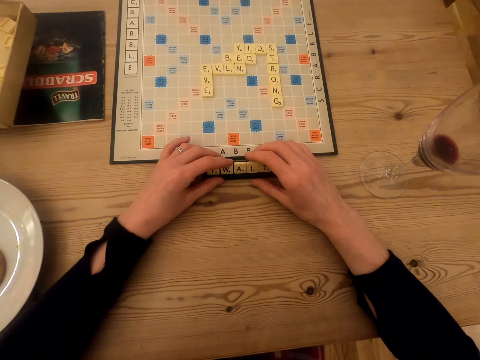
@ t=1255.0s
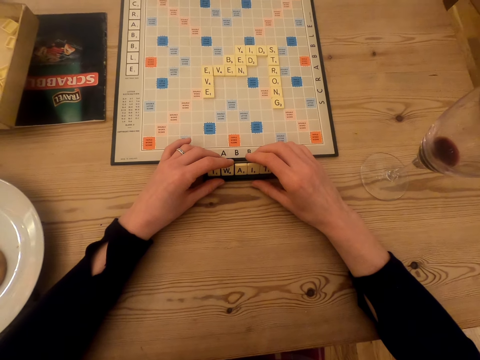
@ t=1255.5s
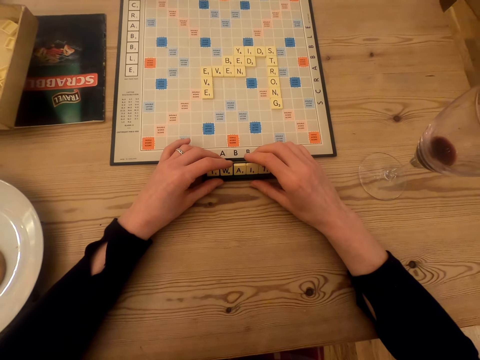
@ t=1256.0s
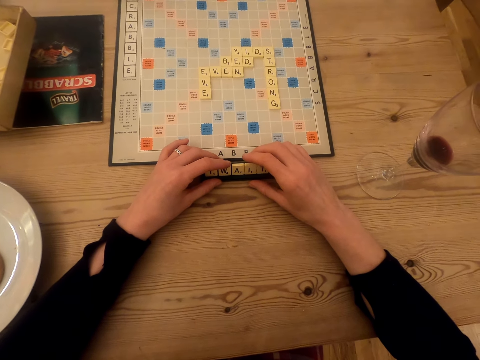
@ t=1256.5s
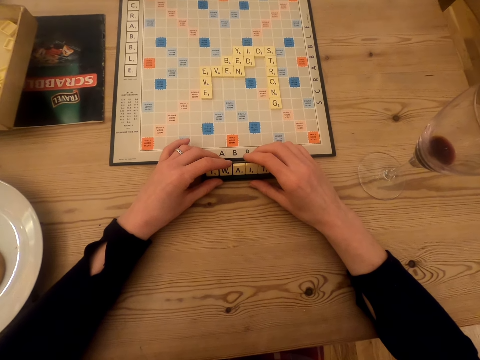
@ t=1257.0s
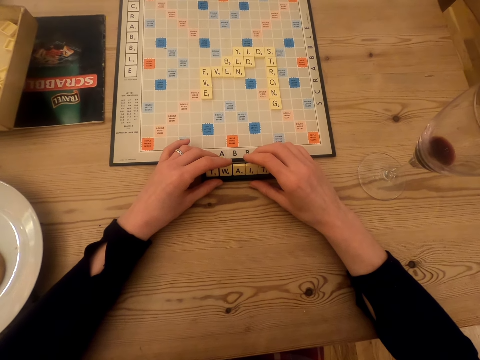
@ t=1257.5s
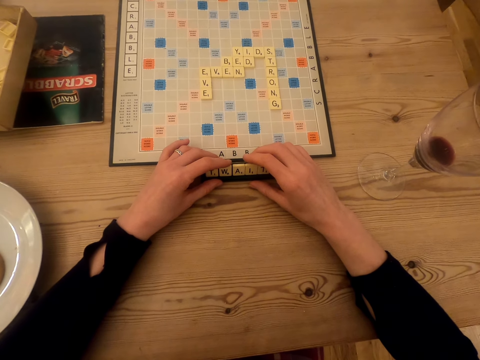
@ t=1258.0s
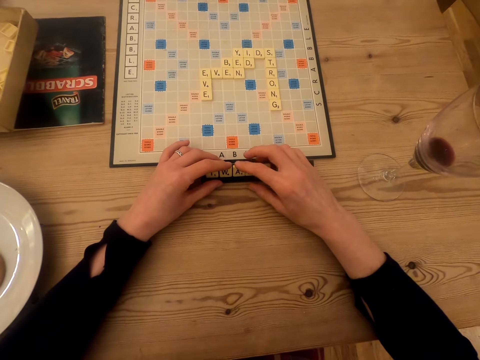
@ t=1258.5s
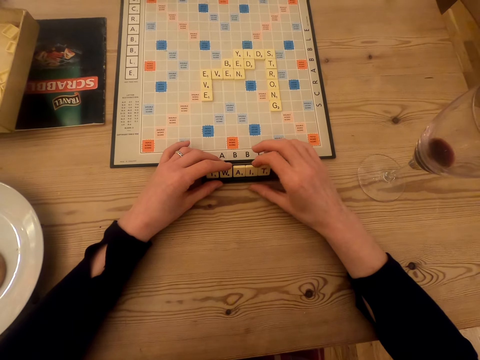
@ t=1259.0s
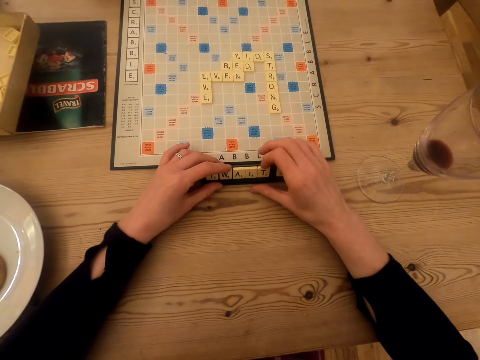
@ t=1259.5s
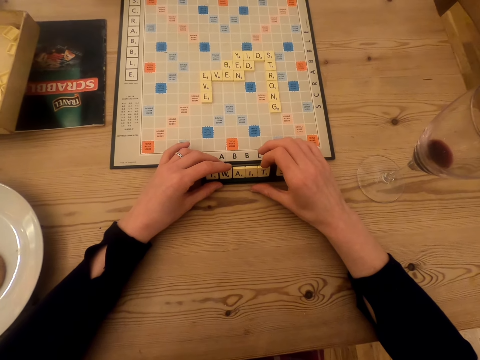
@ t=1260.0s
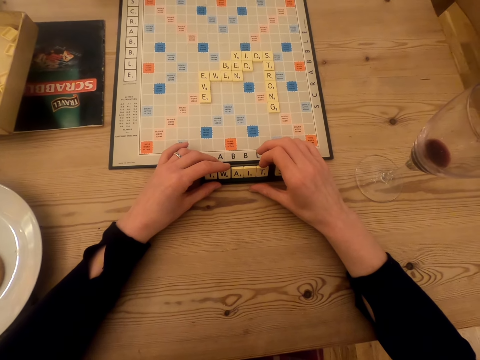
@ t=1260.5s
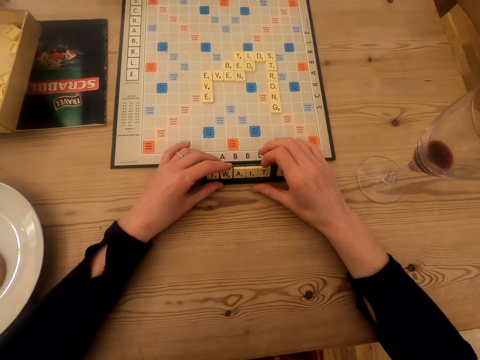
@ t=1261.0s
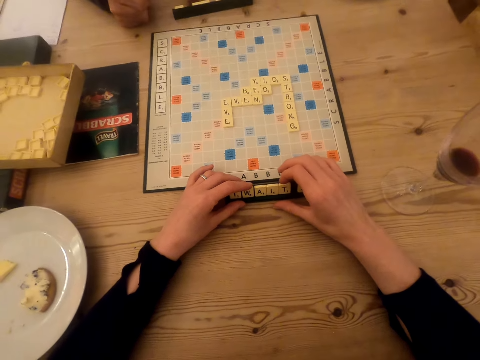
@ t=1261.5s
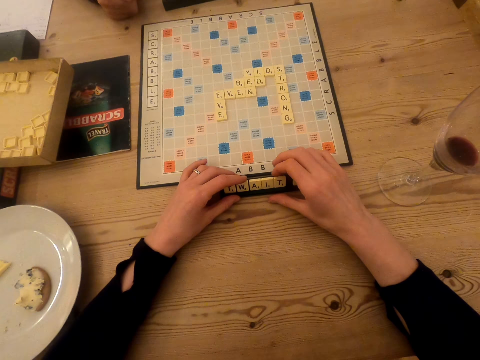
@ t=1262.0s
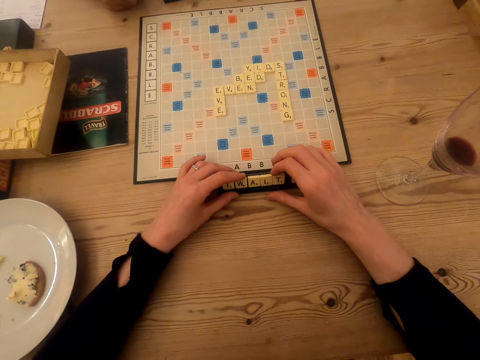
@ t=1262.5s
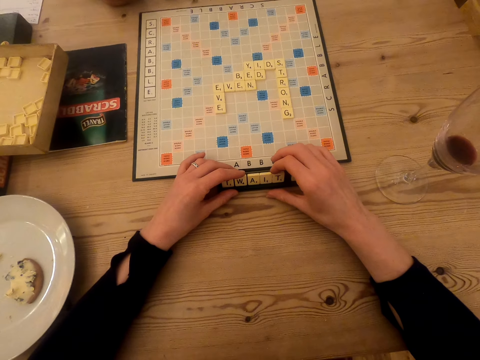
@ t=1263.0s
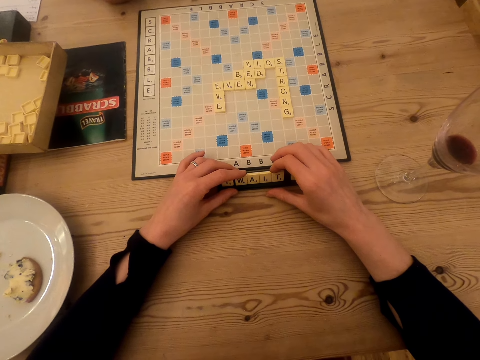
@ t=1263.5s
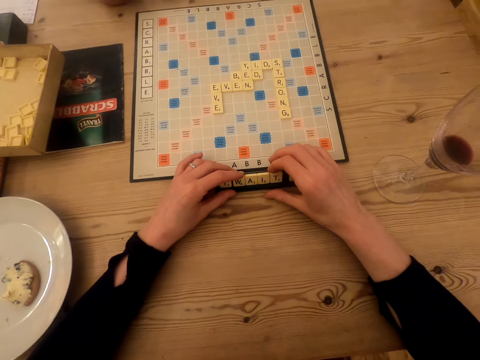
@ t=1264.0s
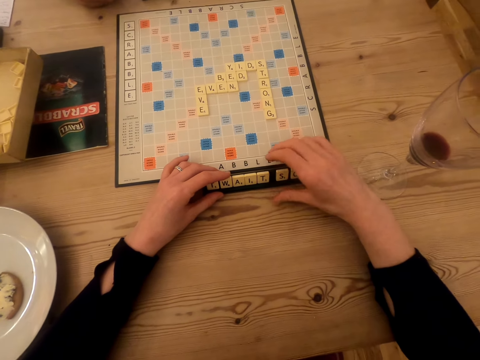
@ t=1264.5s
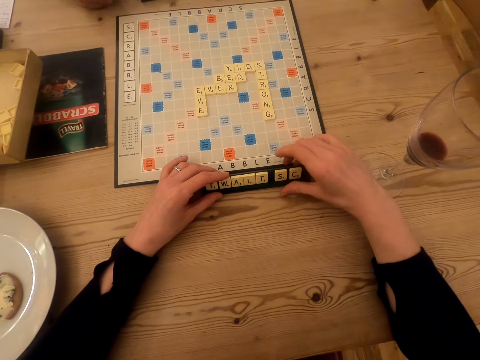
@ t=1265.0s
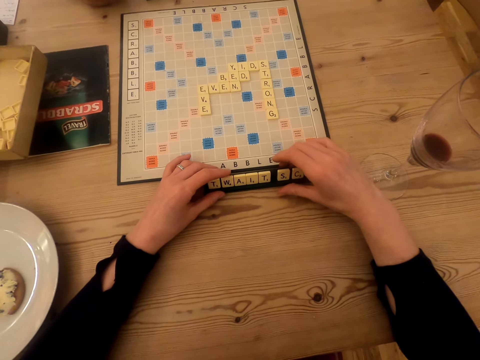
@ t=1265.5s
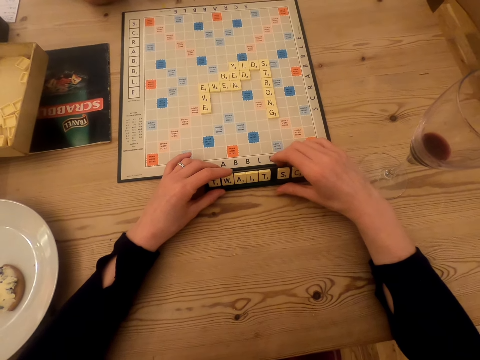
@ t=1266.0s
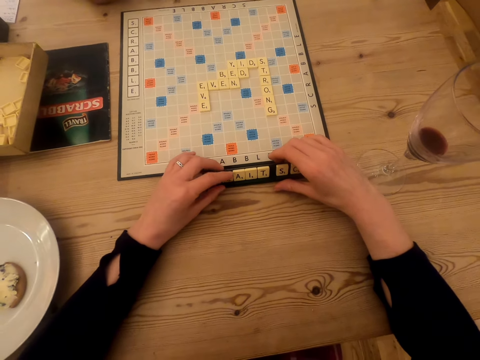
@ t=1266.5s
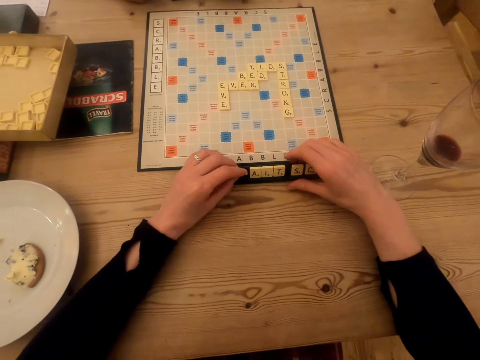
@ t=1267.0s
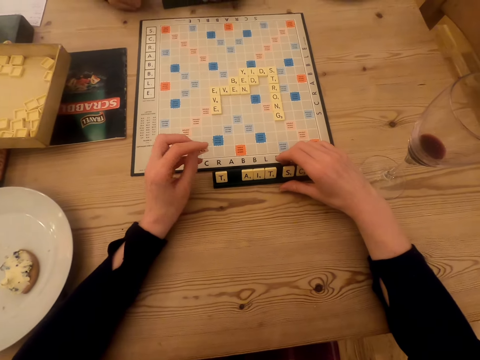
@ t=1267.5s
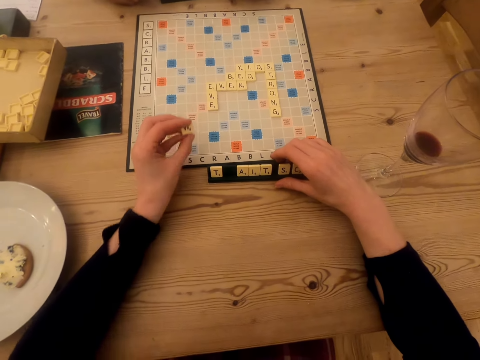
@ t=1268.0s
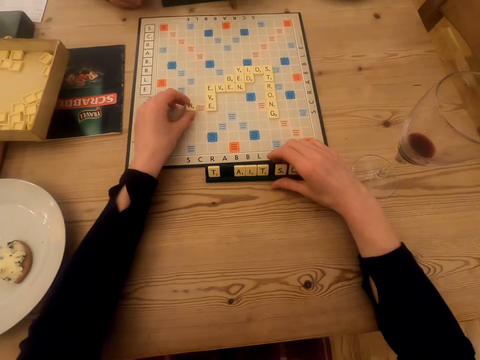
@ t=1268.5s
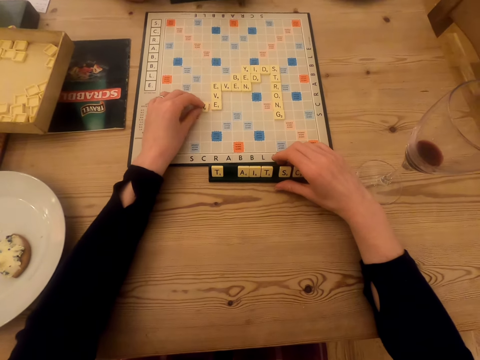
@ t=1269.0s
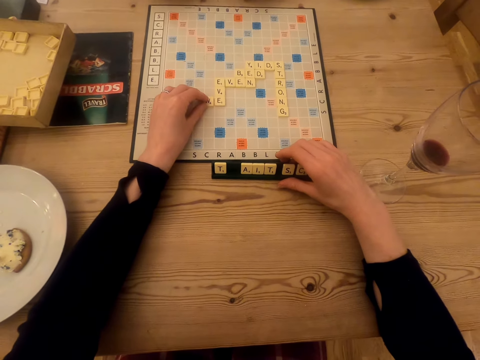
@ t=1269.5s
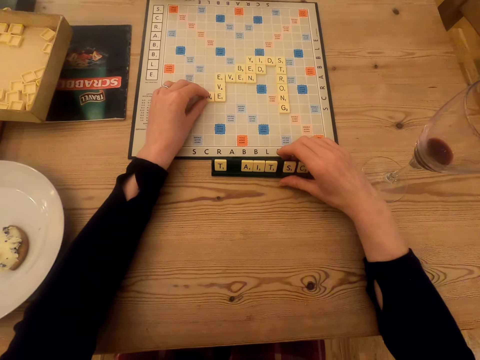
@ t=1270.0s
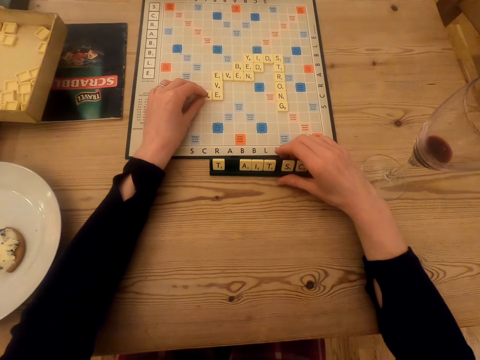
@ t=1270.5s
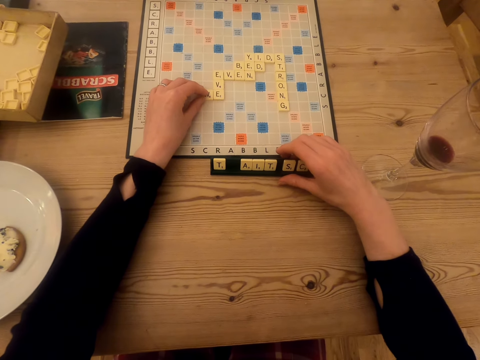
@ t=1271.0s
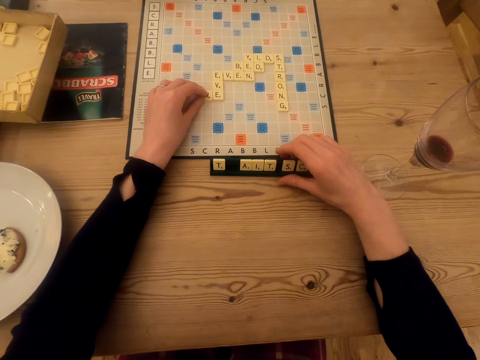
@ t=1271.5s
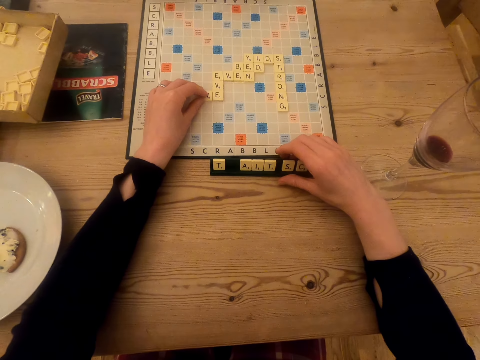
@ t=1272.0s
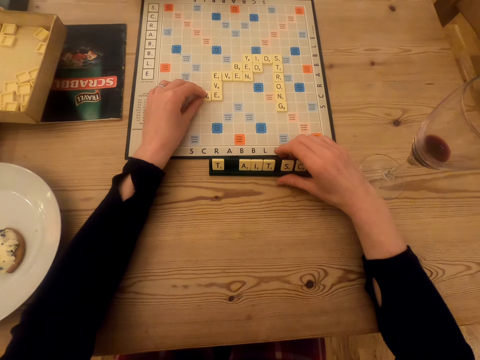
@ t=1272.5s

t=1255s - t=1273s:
The camera wearer touches the beads on the scrabble tile rack. They pick a scrabble tile, stare at the scrabble tiles, and place the scrabble tile on the scrabble board.

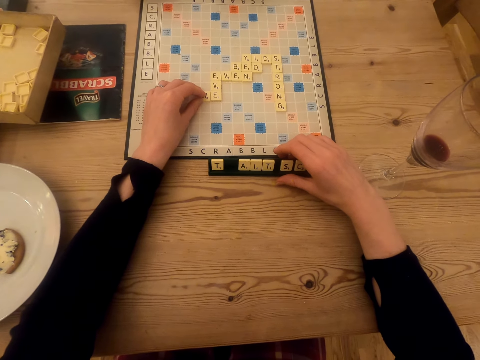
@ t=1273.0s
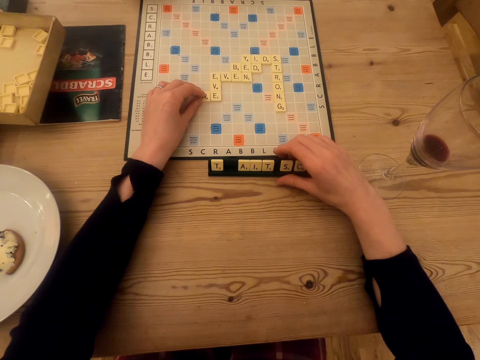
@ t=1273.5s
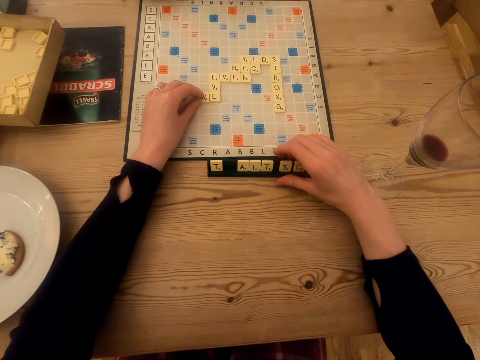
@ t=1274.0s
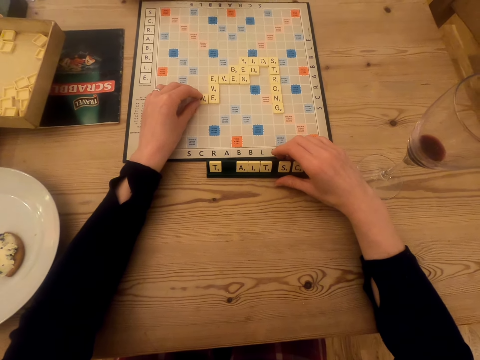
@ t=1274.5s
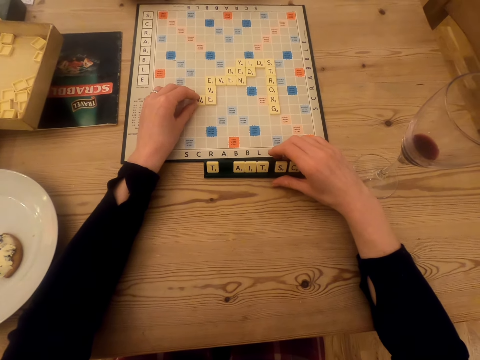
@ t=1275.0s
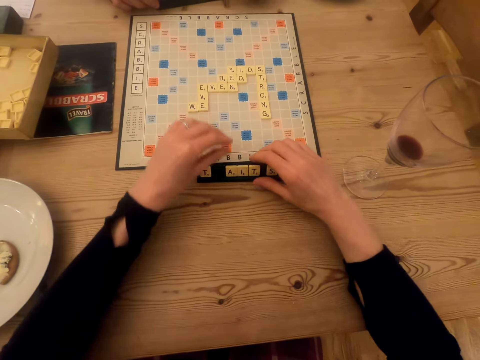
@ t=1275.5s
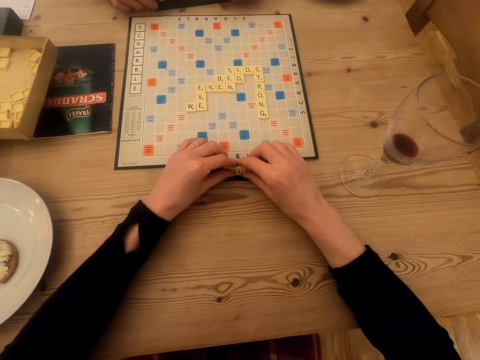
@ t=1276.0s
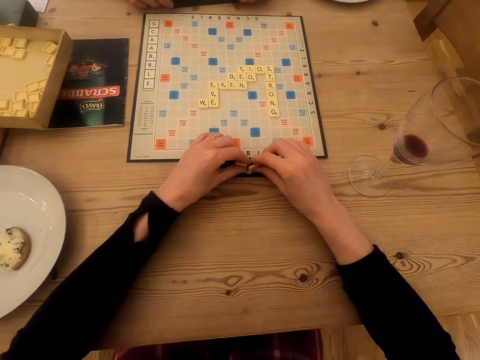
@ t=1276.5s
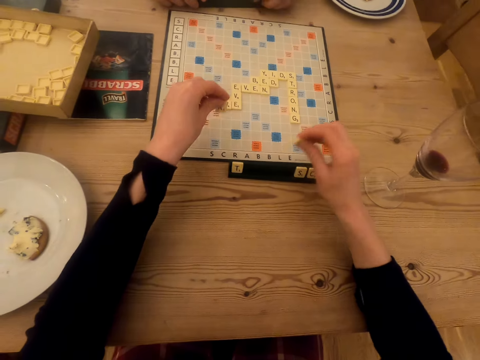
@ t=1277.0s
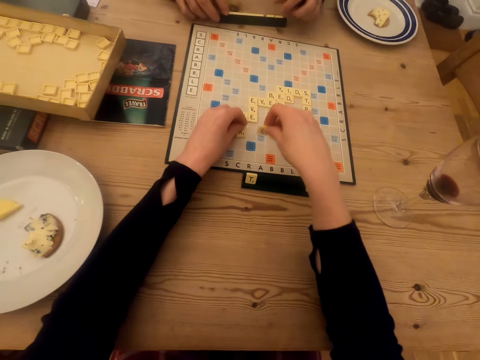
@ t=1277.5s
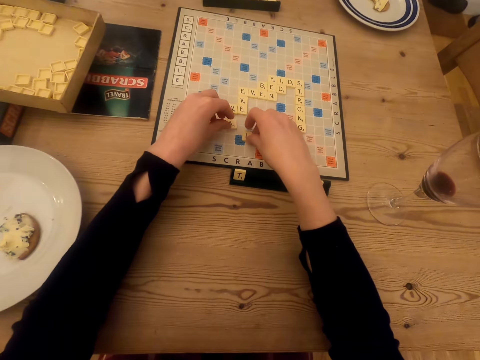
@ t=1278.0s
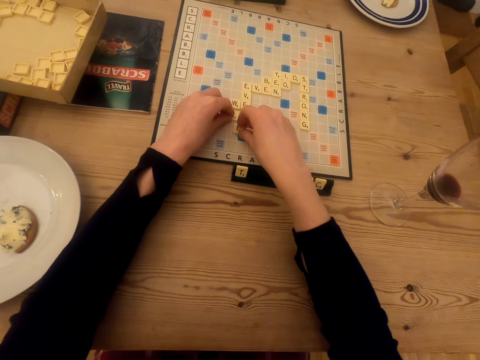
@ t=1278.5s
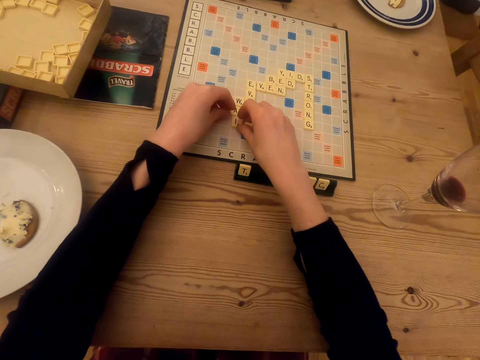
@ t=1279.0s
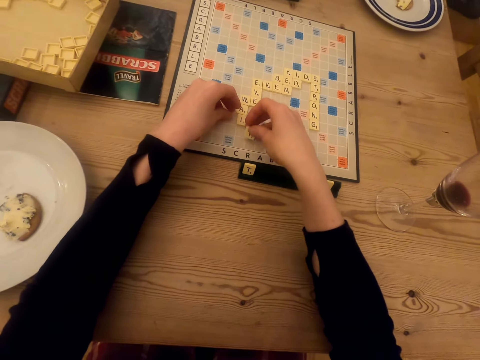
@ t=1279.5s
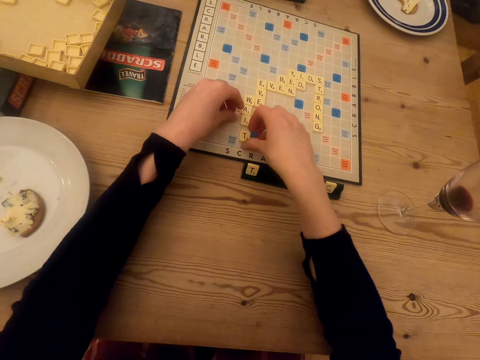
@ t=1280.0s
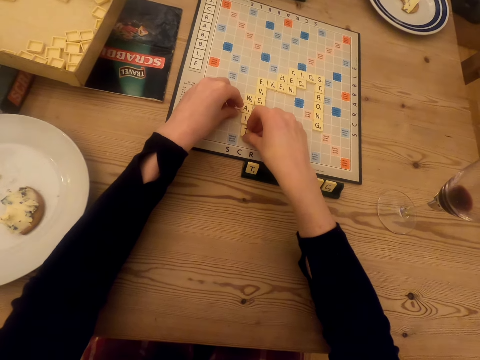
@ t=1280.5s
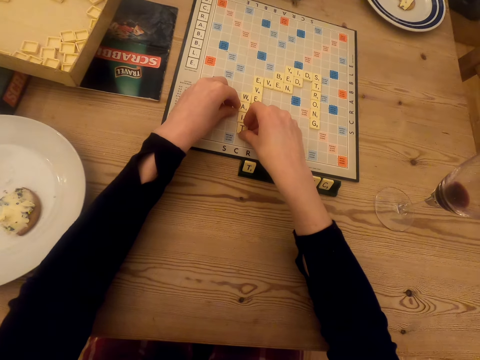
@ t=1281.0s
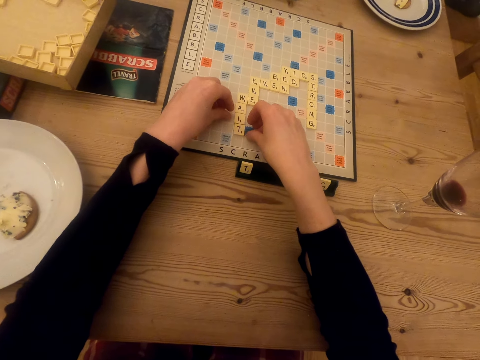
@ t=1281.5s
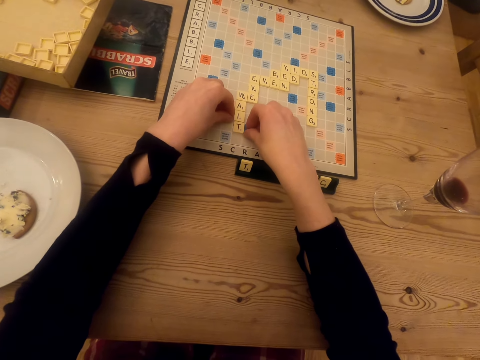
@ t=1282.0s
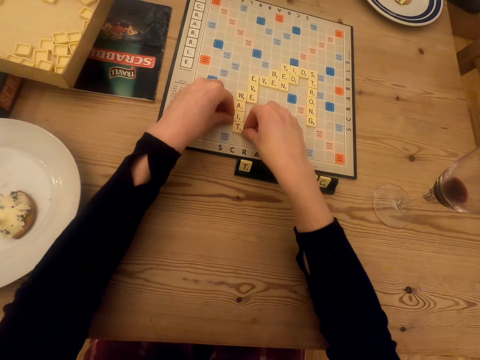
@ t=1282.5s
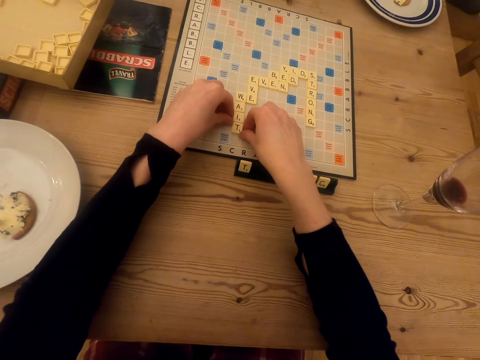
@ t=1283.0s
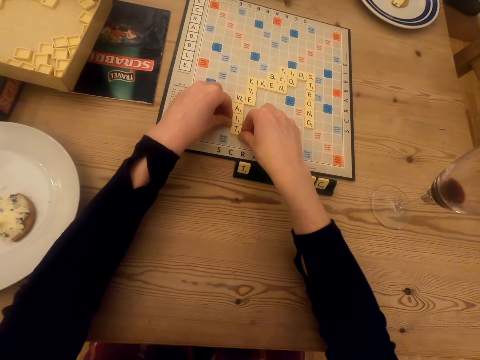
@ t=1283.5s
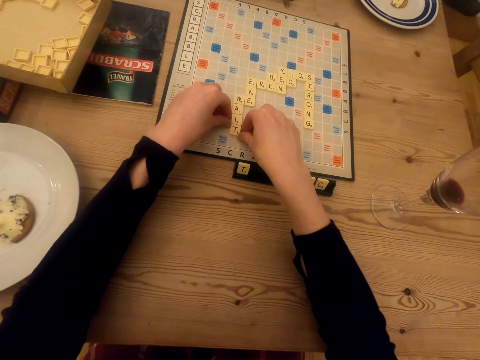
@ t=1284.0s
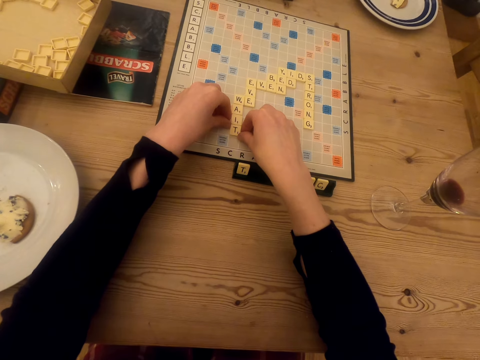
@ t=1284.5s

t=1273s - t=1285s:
The camera wearer picks scrabble tiles and places the scrabble tiles on the scrabble board. A man arranges a scrabble tile in the tile holder. The camera wearer plays the scrabble beads on the board.
